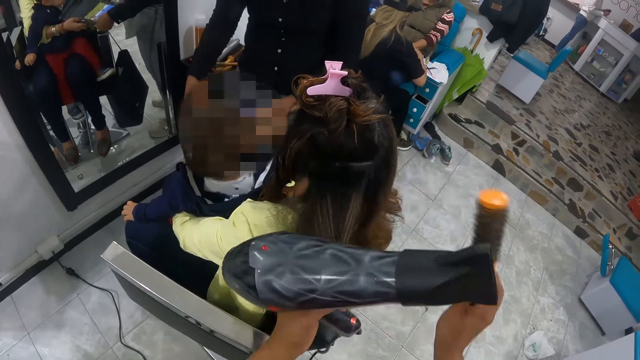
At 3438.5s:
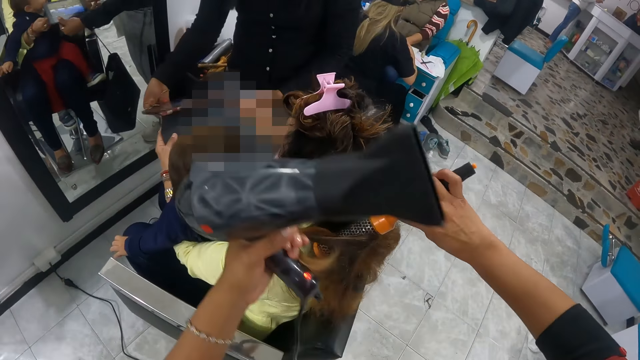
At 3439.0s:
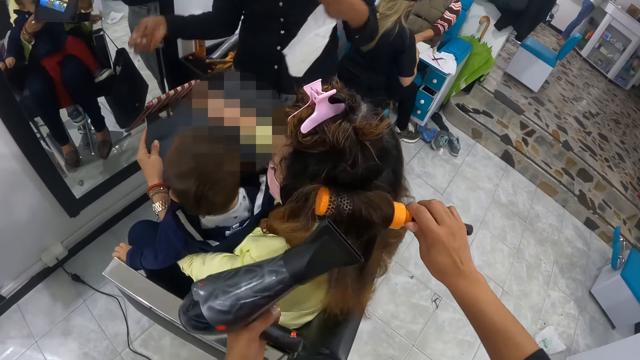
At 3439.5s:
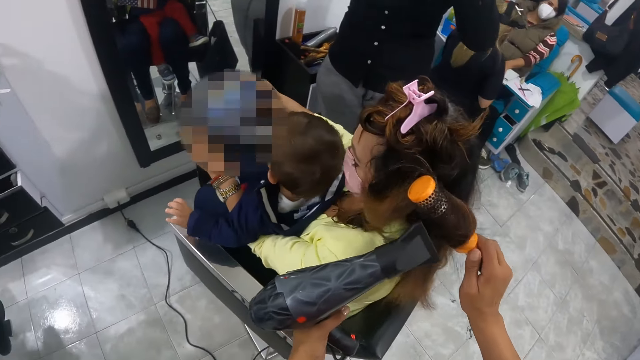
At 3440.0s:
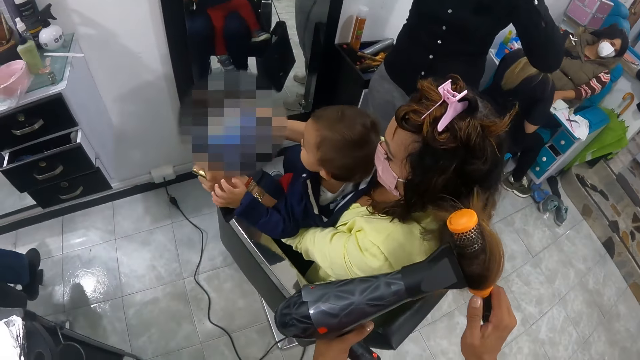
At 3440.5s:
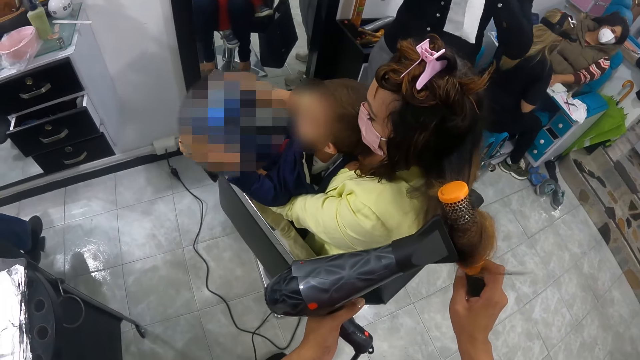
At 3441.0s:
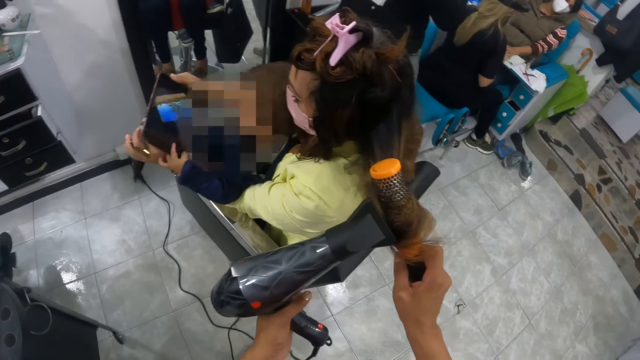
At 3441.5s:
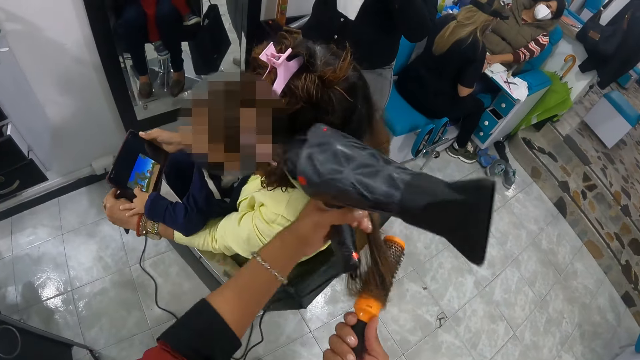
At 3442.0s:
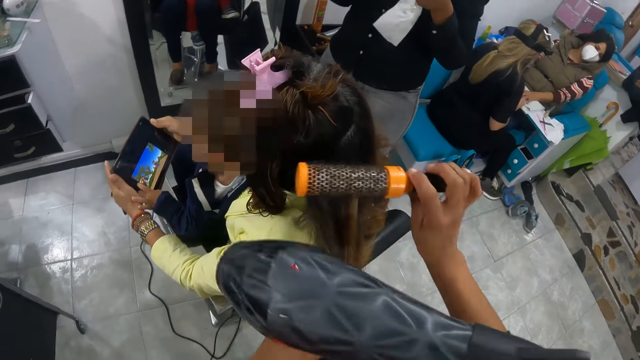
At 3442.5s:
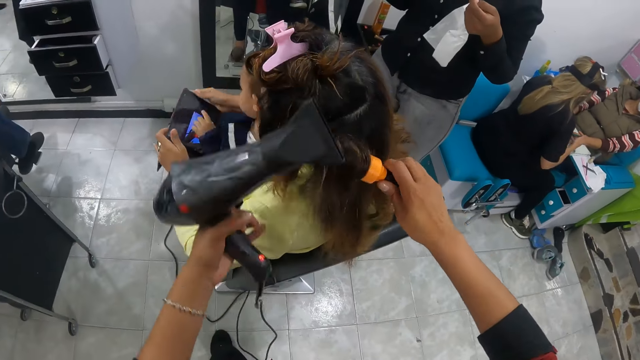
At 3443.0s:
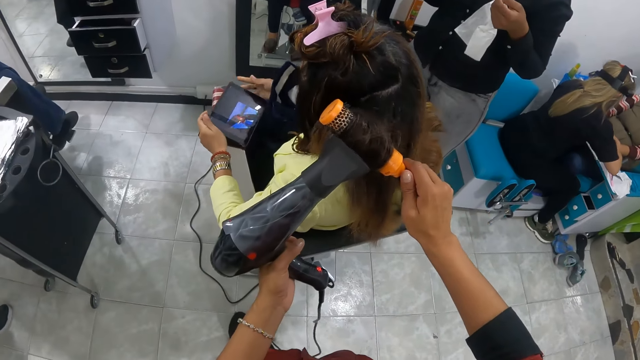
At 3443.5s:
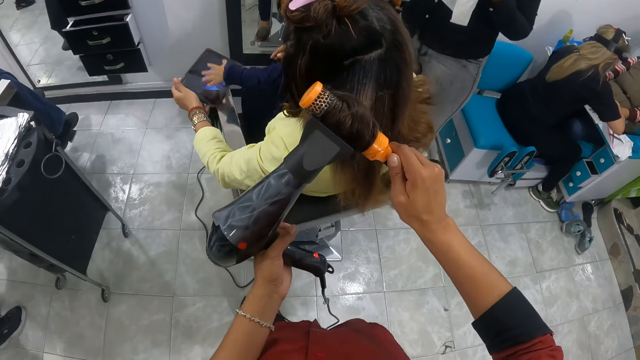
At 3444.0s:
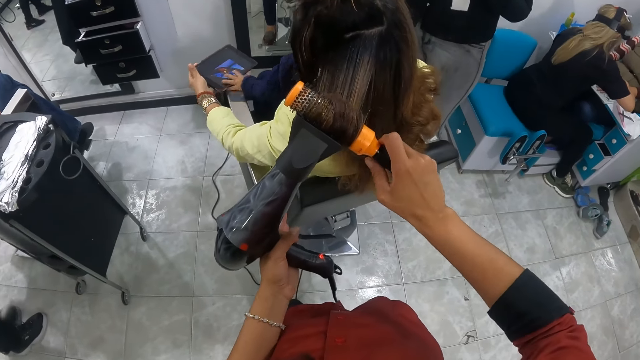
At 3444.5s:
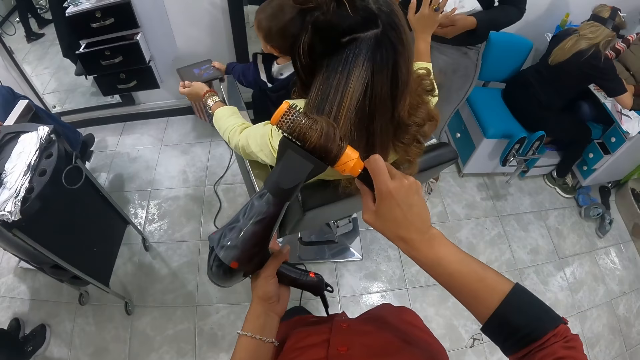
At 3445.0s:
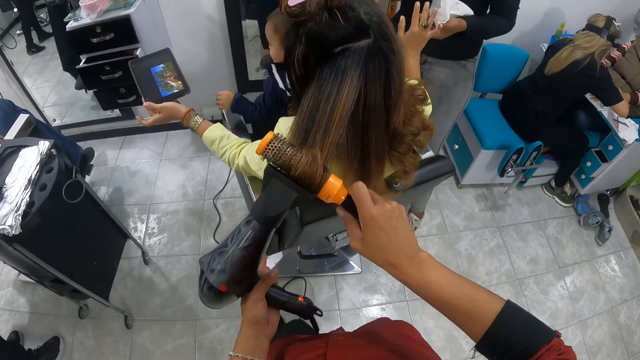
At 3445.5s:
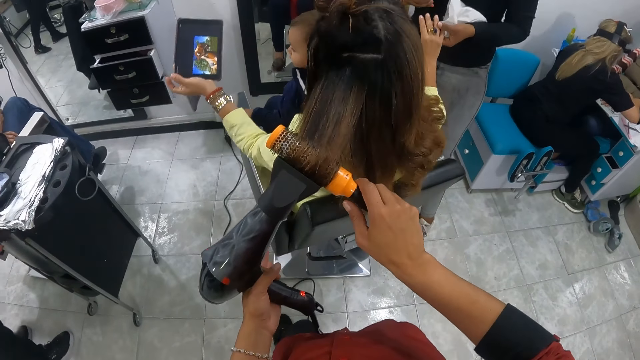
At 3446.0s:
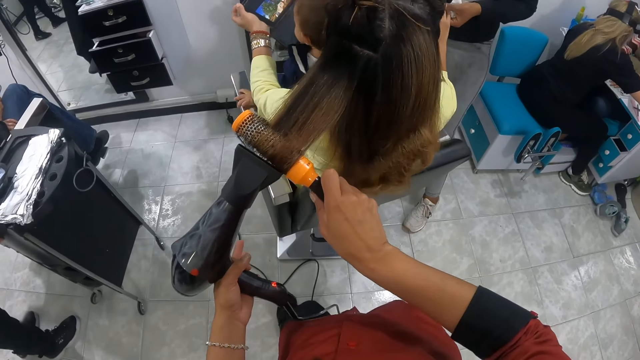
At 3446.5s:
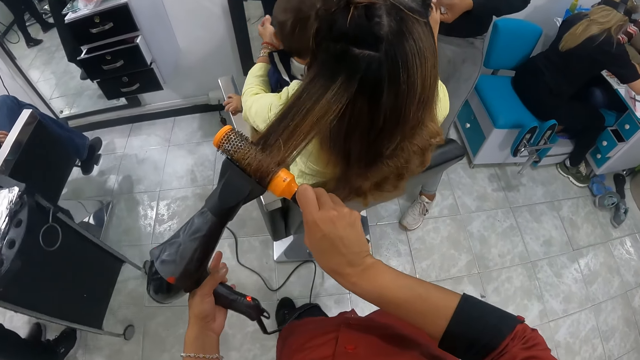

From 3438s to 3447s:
A woman collects the tablet in the hands of another woman with both hands. The camera wearer blows the hair of the first woman with the blow dryer in her left hand. She holds the hair of the first woman with her left hand. She rolls the hair of the first woman with the rolling comb in her right hand. She blows the hair of the first woman with the blow dryer in her left hand. She unrolls the hair of the first woman with the rolling comb in her right hand. A baby plays with the tablet with his left hand.

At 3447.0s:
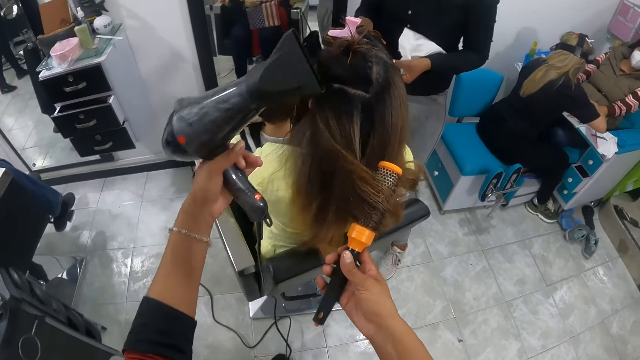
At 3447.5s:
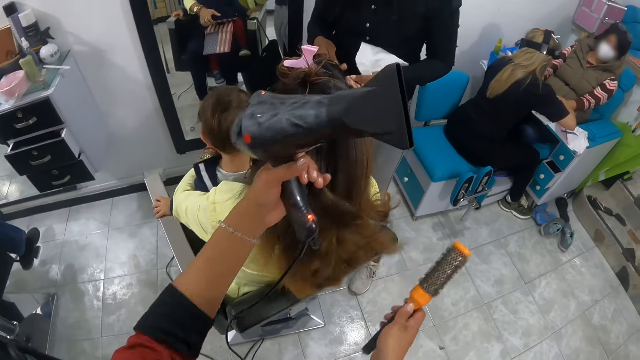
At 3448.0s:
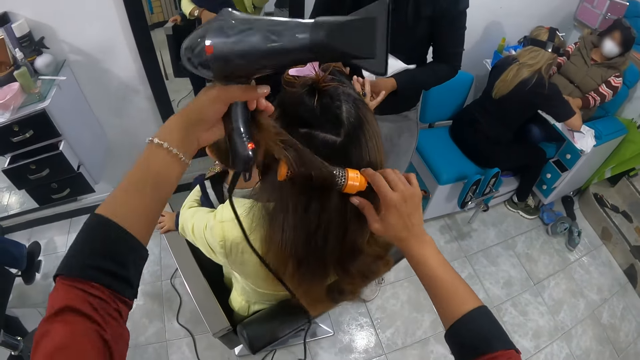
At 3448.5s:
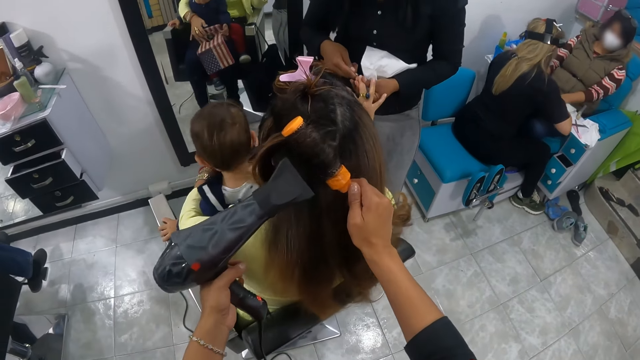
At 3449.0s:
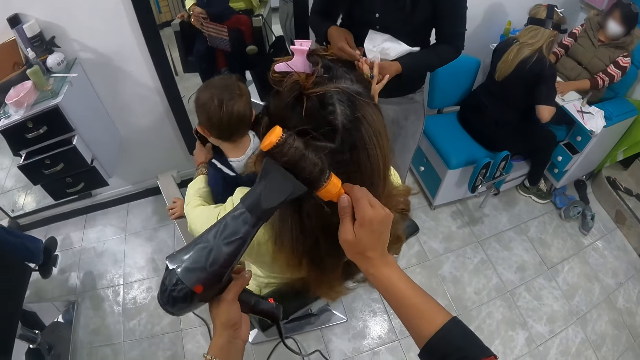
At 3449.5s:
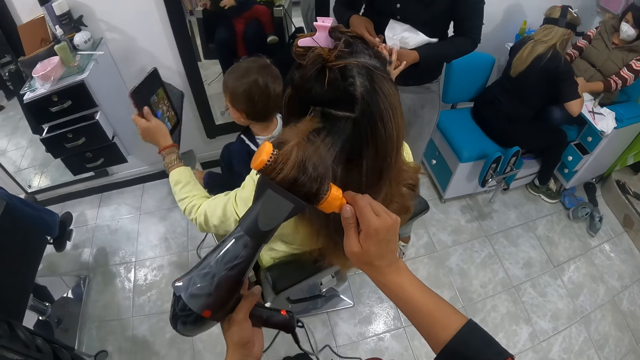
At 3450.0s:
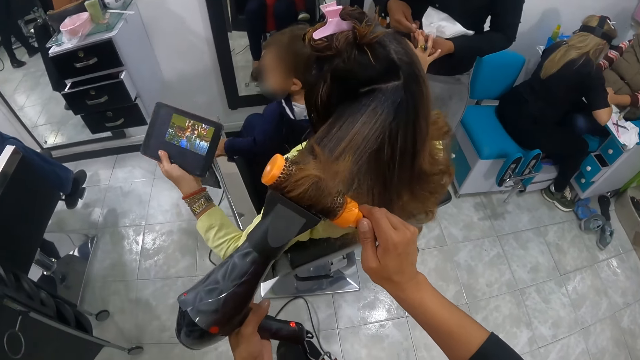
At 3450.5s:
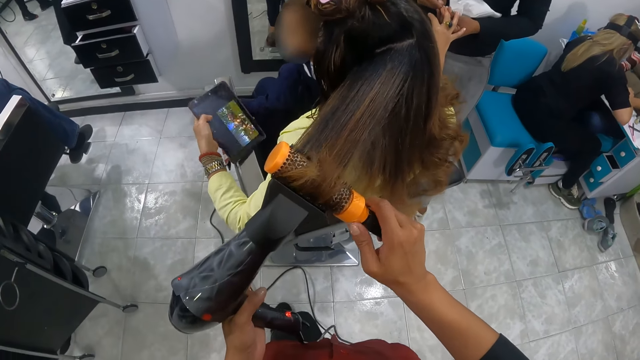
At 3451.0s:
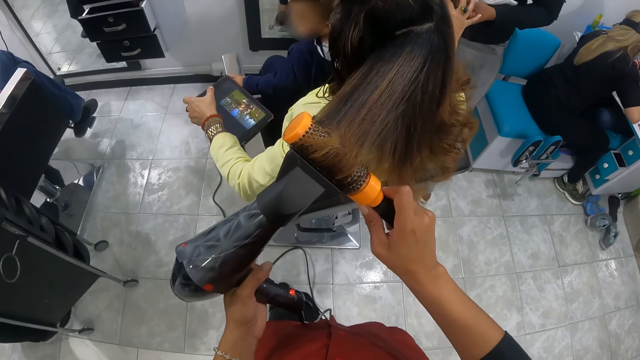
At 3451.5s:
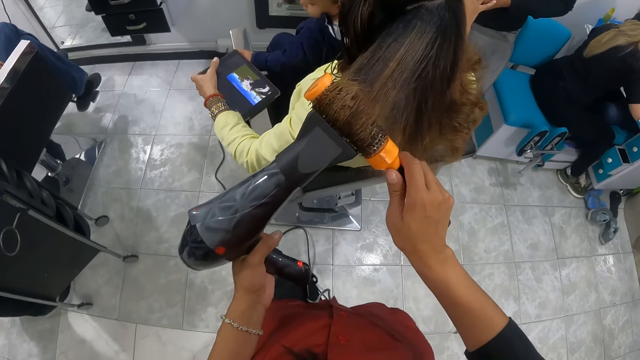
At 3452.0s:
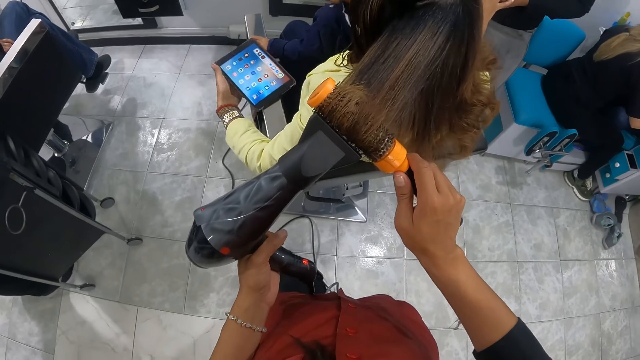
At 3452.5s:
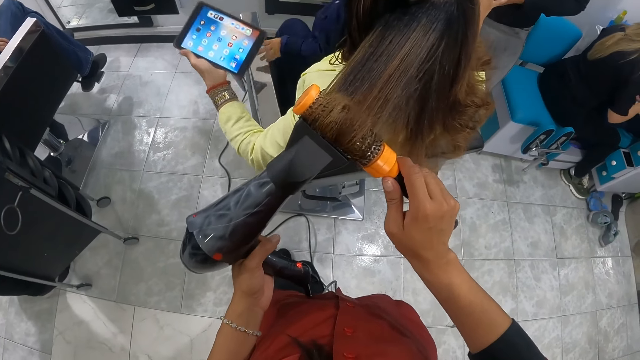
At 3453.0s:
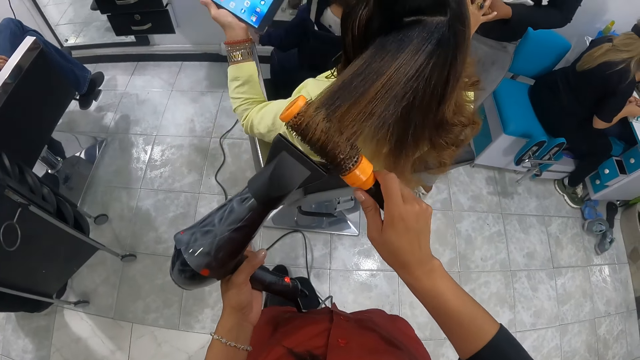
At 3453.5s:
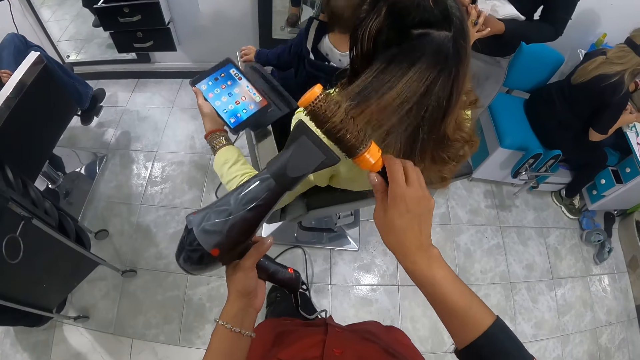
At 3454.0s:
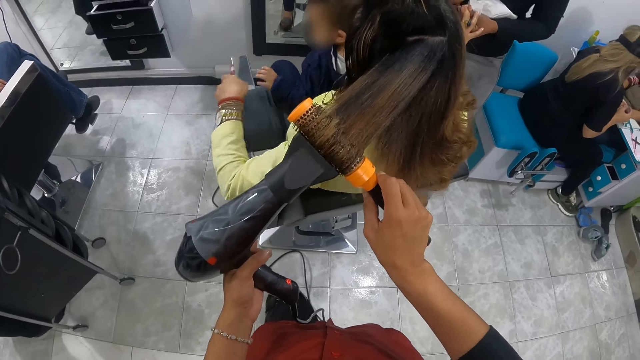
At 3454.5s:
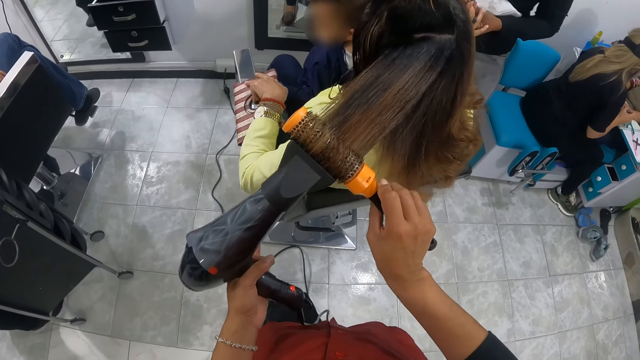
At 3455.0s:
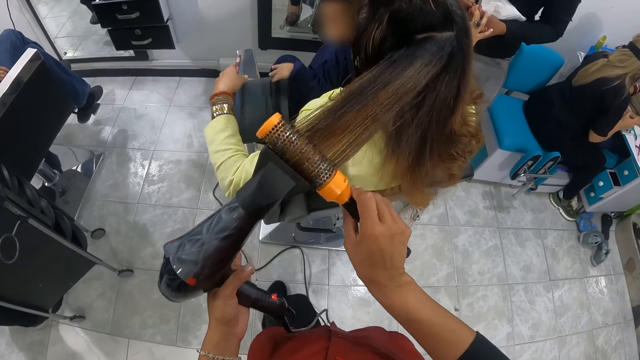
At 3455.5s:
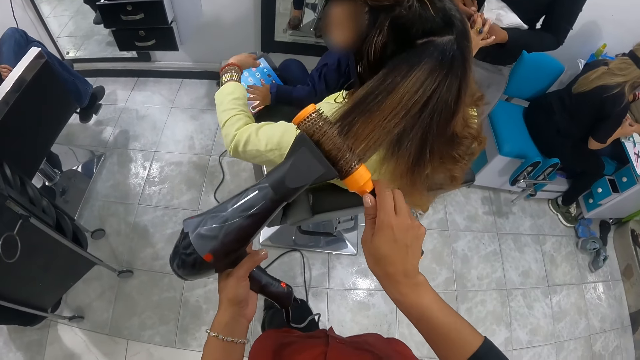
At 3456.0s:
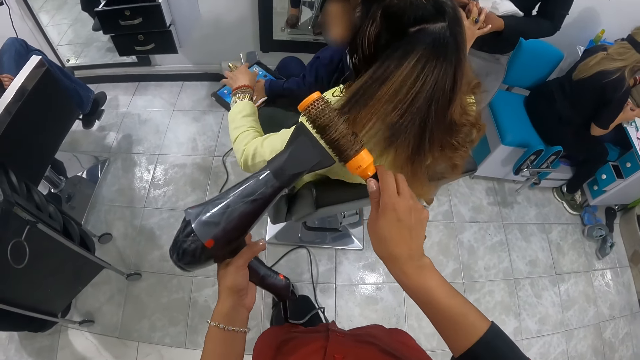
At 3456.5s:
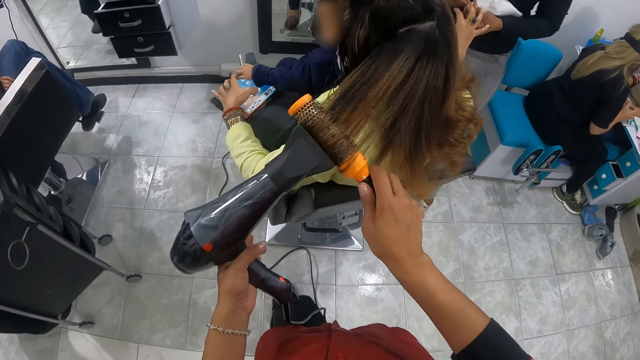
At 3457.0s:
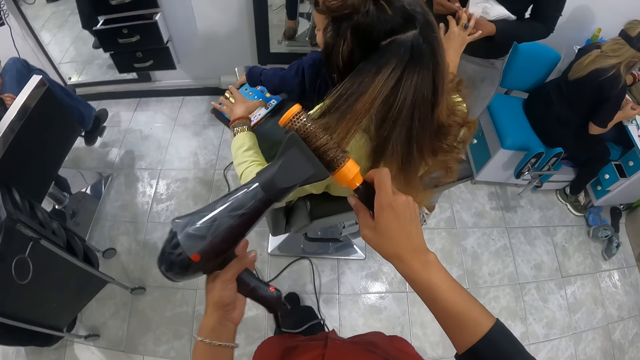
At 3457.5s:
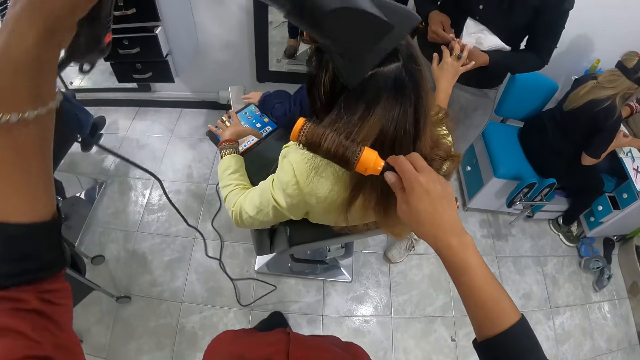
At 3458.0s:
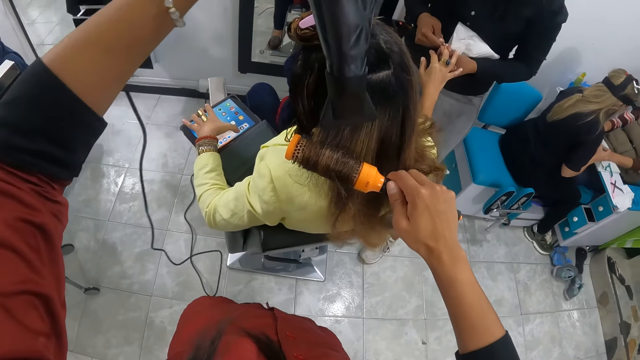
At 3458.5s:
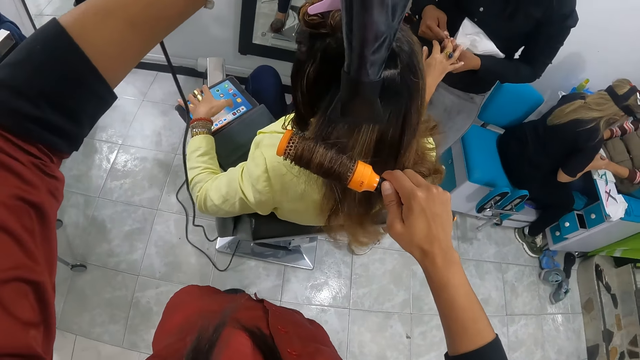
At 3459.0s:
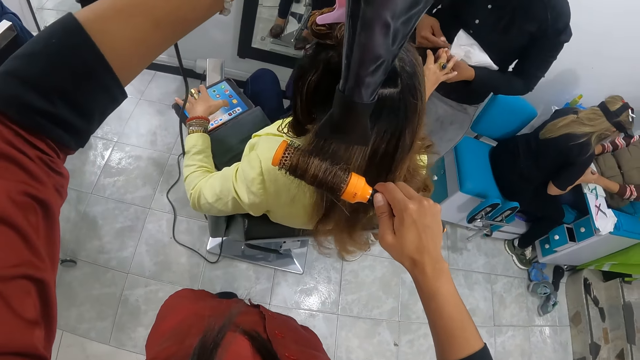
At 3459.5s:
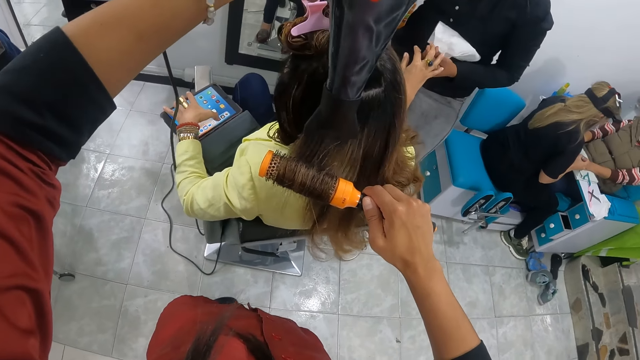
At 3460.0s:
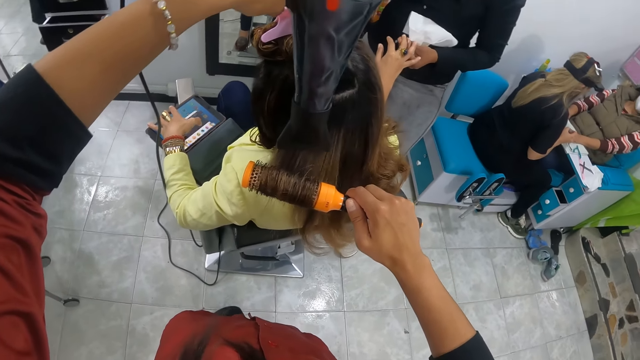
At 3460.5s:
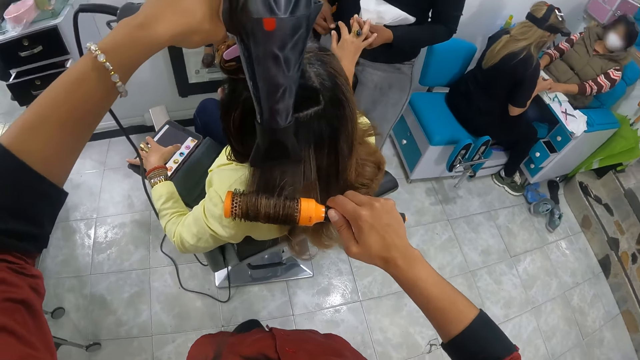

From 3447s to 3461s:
The camera wearer holds the hair of a woman with her left hand. She rolls the hair of the woman with the rolling comb in her right hand. She blows the hair of the woman with the blow dryer in her left hand. She unrolls the hair of the woman with the rolling comb in her right hand. The woman moves the tablet in her left hand, places the tablet on the armrest of the chair with her left hand, removes the tablet from the armrest of the chair with her left hand, places the tablet on the armrest of the chair with her left hand, closes the tablet on the armrest of the chair with her left hand, and opens the tablet on the armrest of the chair with her left hand. A baby places his left hand on the tablet. Another woman cleans the fingernails with the tip of the file in her right hand. The camera wearer lifts the blow dryer in her left hand. The first woman operates the tablet on the armrest of the chair with her left hand. The camera wearer blows the hair of the first woman with the blow dryer in her left hand.
